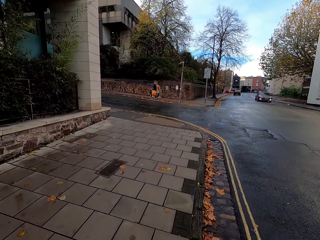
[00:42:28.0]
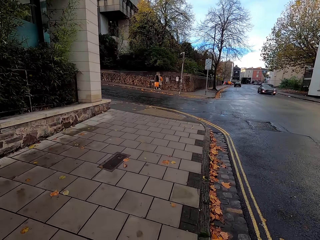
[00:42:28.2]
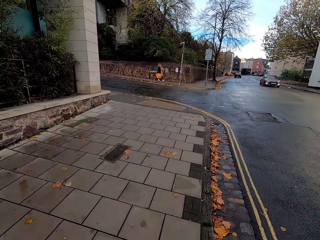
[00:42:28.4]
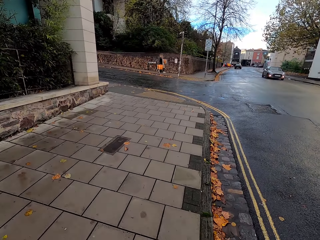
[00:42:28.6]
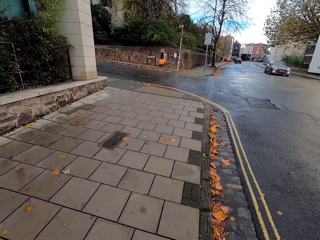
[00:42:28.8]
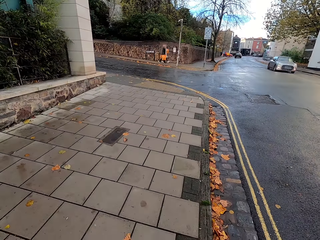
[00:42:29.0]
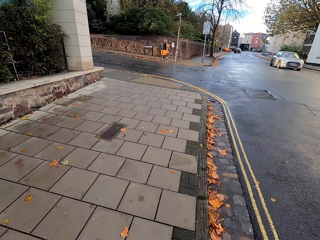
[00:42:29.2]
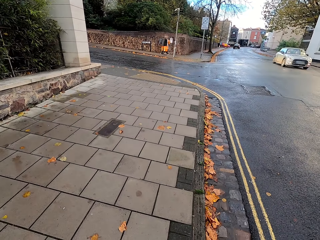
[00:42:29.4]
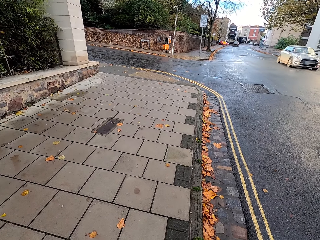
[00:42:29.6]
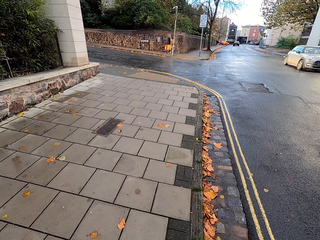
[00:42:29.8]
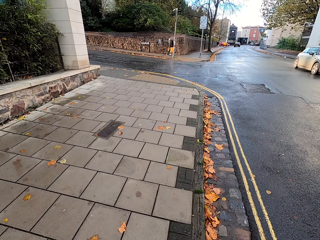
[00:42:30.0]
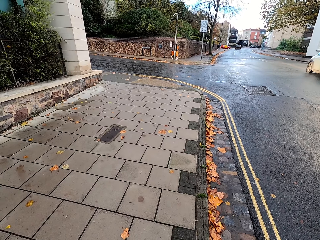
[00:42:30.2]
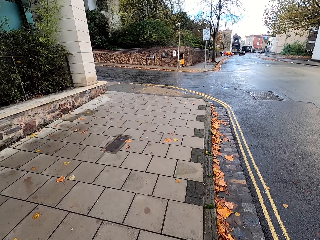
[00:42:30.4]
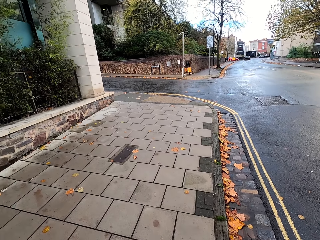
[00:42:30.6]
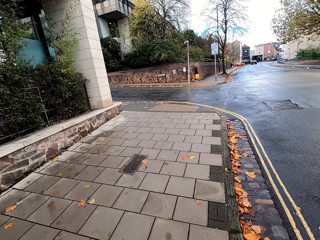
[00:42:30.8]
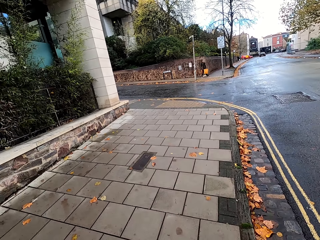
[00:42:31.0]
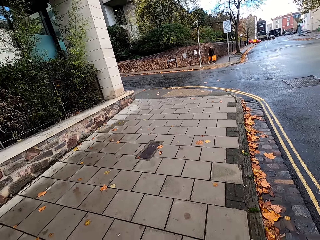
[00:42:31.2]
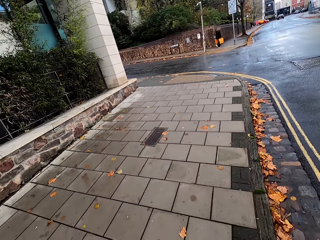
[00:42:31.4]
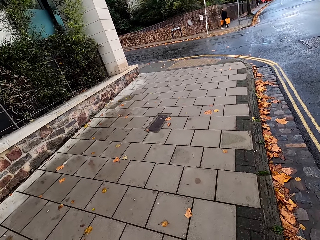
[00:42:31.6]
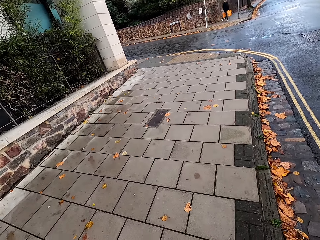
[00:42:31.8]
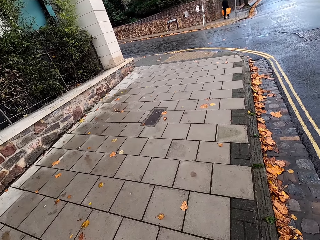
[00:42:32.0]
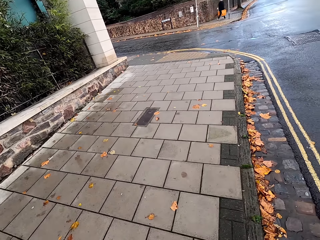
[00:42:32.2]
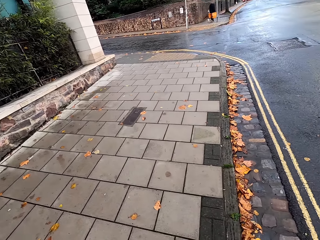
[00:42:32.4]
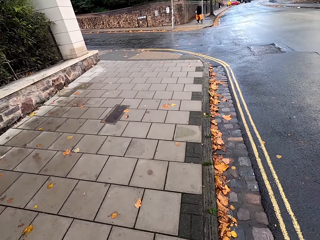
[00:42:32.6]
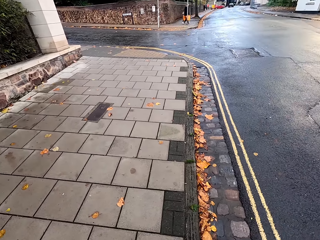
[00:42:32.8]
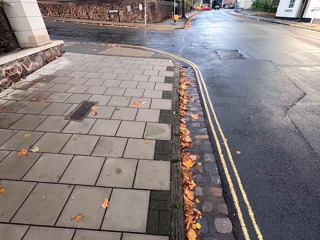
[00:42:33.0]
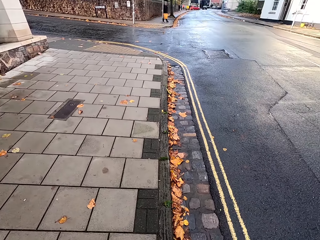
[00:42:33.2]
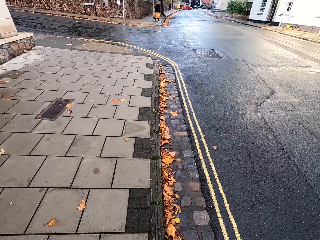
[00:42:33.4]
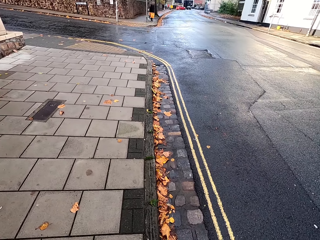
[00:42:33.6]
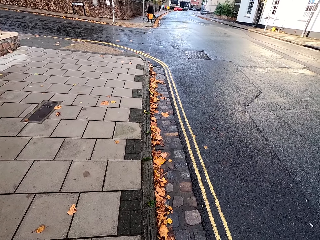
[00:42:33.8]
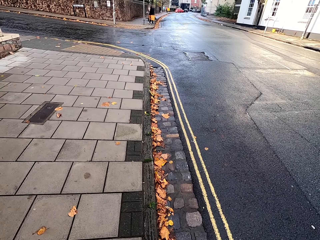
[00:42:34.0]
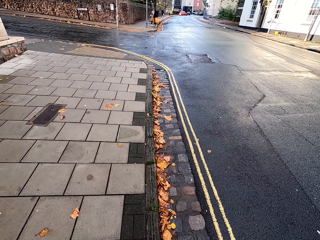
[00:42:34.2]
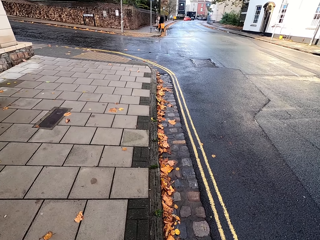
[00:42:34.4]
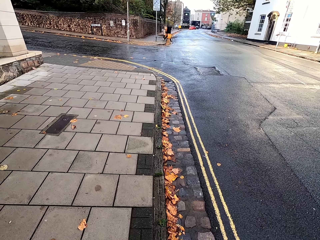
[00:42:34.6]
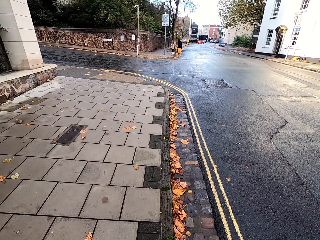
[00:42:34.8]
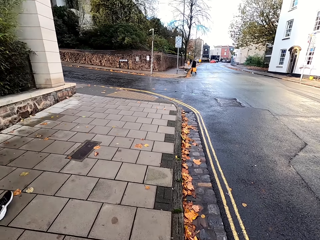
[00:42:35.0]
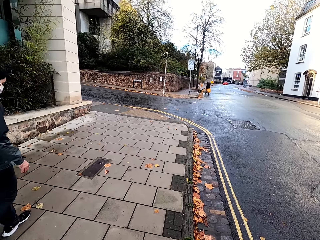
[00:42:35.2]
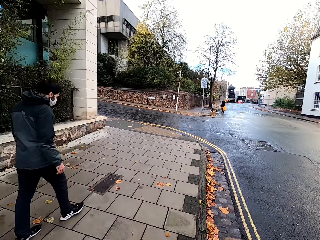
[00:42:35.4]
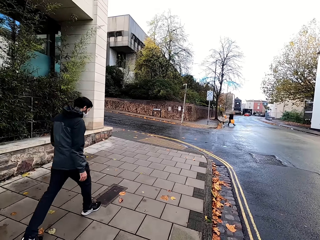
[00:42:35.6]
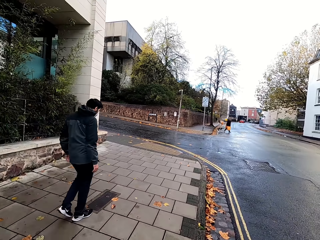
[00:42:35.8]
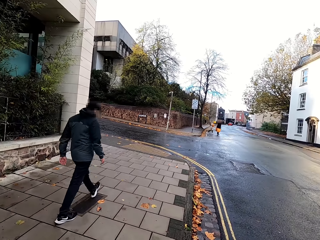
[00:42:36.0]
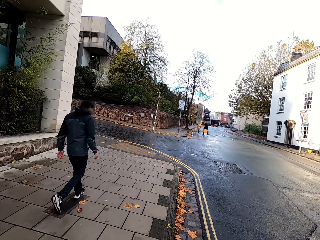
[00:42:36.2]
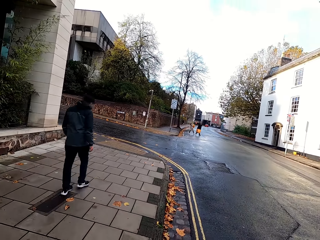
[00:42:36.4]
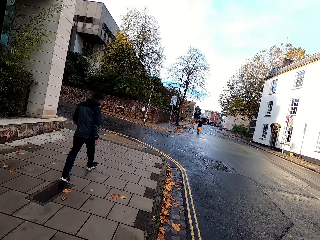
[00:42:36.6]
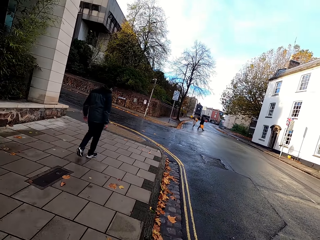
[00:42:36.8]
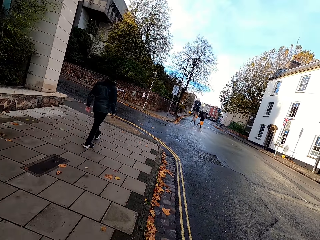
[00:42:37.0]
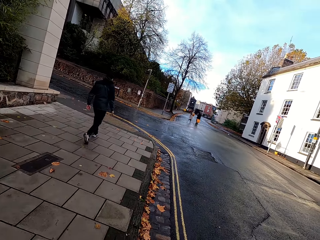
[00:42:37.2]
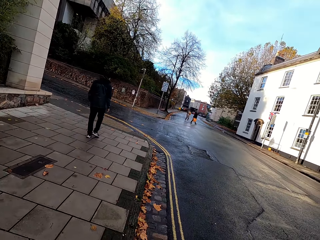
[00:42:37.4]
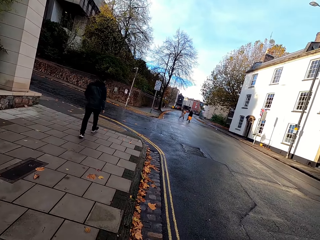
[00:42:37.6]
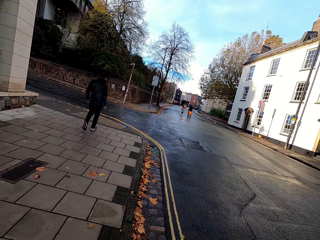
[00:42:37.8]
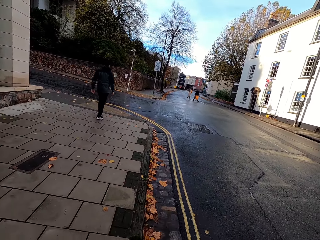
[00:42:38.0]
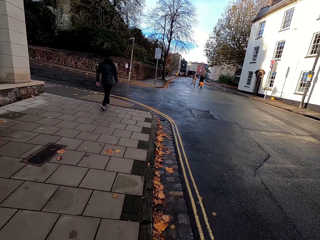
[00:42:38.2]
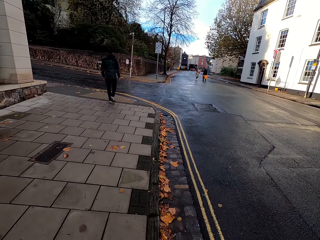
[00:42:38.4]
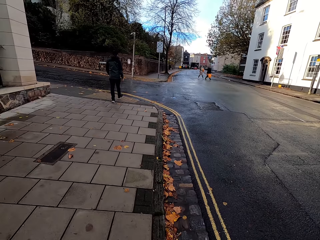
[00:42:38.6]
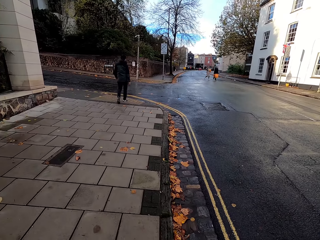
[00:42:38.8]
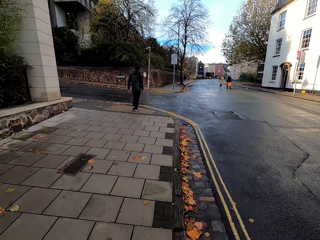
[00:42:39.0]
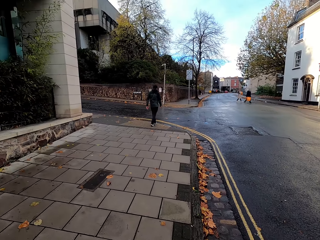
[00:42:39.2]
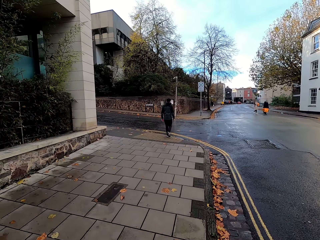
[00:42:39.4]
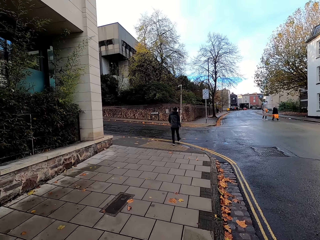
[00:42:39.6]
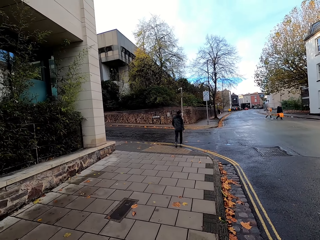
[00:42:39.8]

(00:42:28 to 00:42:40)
A woman walks past the camera wearer. Another woman walks past the camera wearer. They stop beside the road. A silver car drives past them. The first woman crosses the road. The other woman crosses the road. A man walks past the camera wearer.

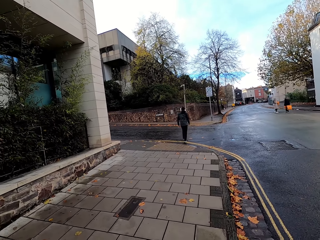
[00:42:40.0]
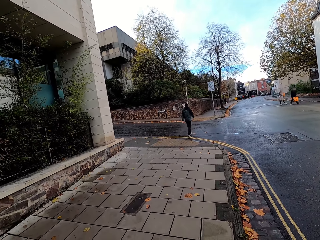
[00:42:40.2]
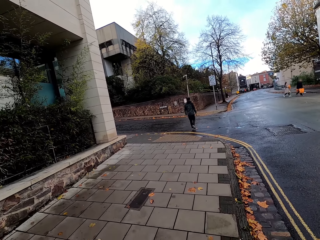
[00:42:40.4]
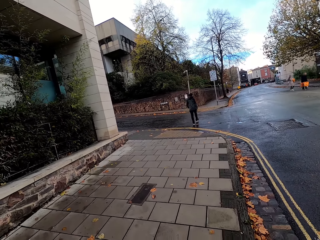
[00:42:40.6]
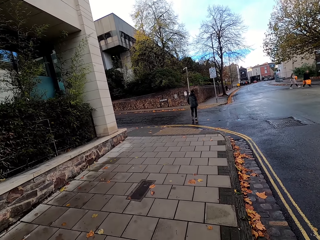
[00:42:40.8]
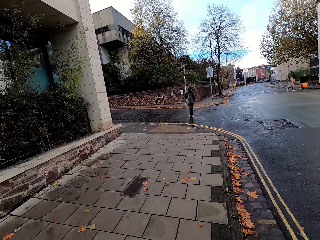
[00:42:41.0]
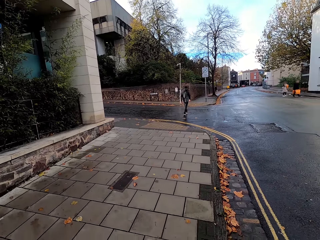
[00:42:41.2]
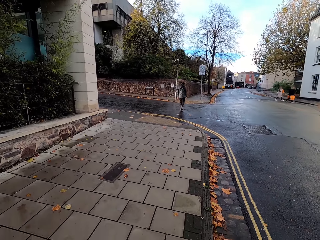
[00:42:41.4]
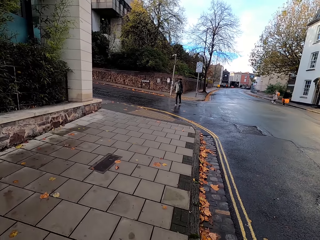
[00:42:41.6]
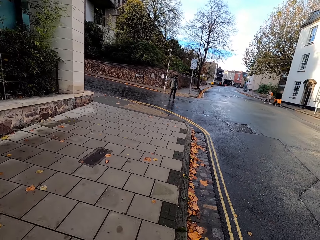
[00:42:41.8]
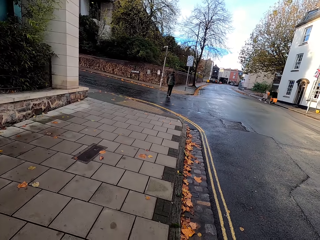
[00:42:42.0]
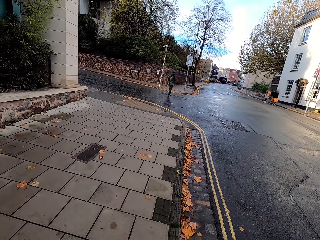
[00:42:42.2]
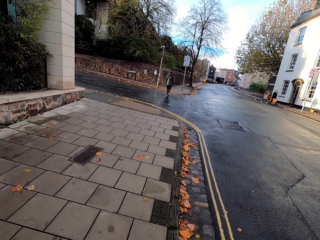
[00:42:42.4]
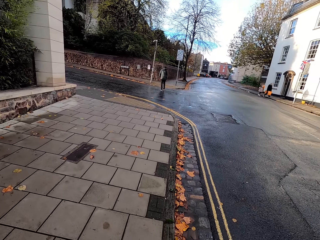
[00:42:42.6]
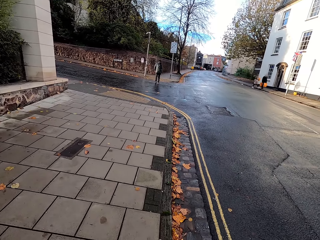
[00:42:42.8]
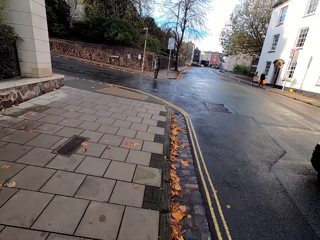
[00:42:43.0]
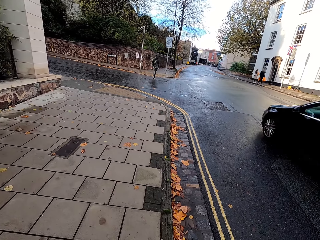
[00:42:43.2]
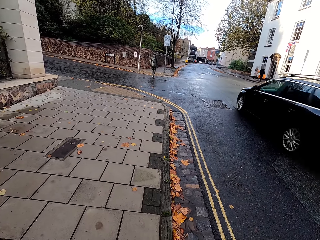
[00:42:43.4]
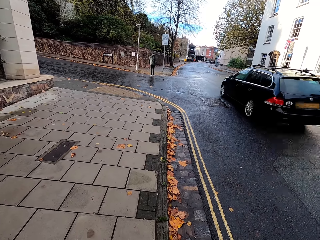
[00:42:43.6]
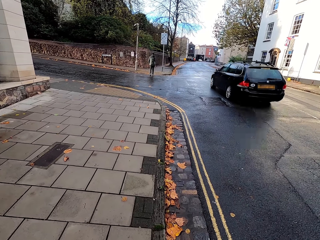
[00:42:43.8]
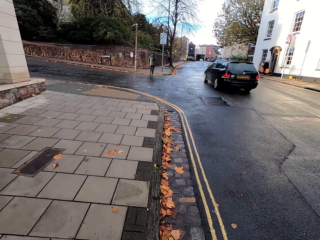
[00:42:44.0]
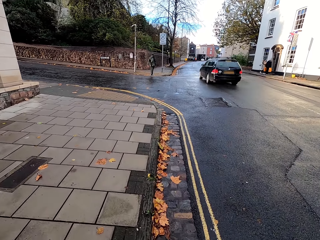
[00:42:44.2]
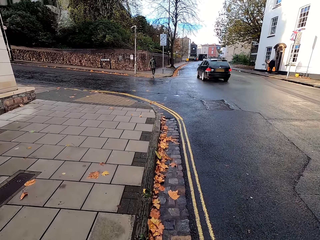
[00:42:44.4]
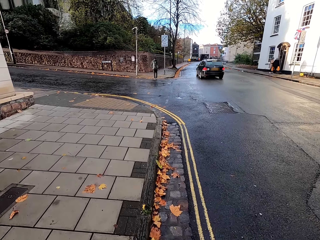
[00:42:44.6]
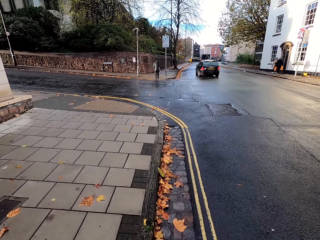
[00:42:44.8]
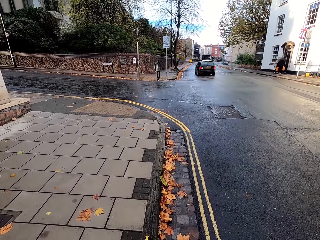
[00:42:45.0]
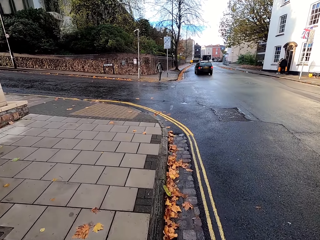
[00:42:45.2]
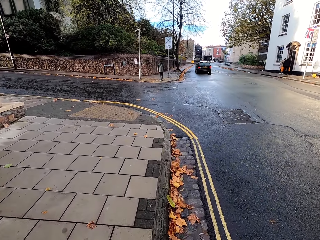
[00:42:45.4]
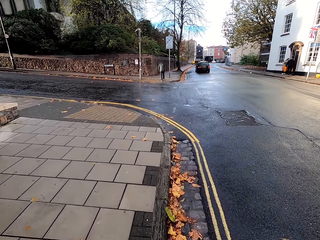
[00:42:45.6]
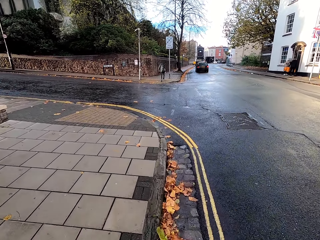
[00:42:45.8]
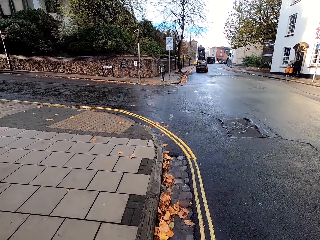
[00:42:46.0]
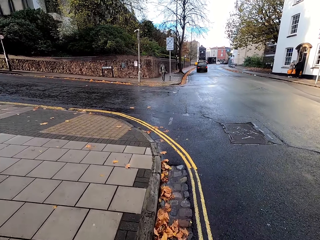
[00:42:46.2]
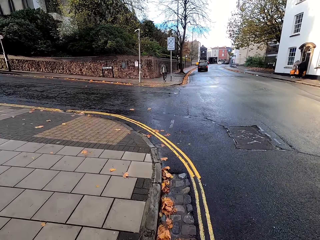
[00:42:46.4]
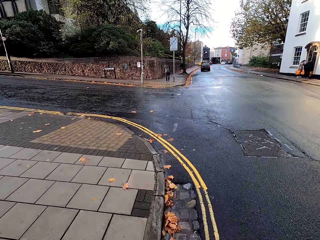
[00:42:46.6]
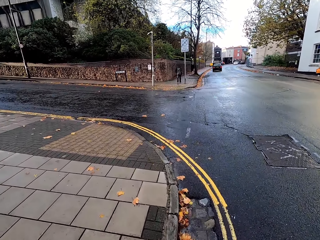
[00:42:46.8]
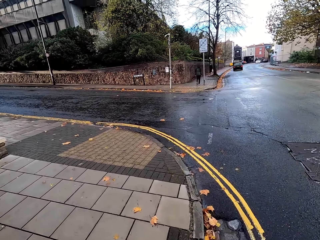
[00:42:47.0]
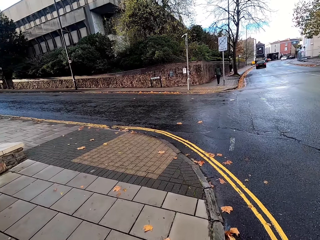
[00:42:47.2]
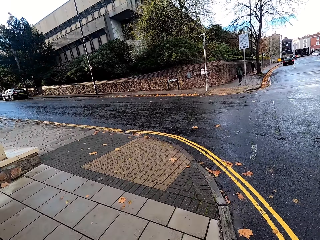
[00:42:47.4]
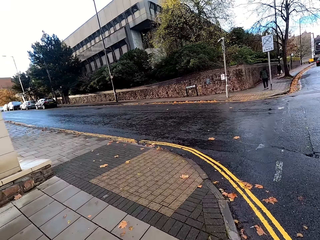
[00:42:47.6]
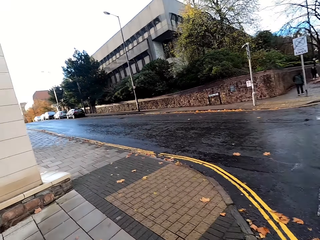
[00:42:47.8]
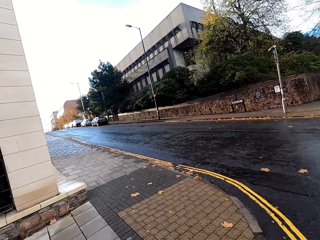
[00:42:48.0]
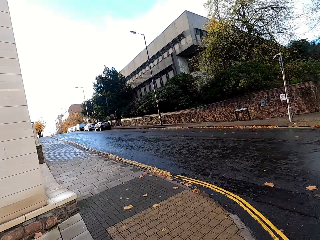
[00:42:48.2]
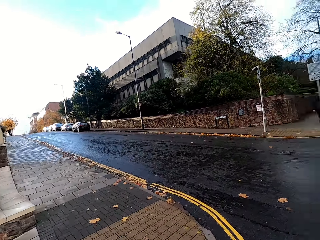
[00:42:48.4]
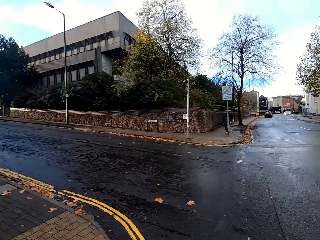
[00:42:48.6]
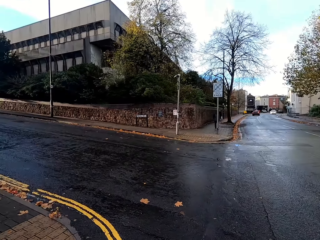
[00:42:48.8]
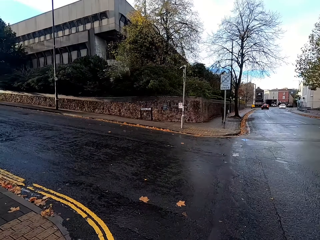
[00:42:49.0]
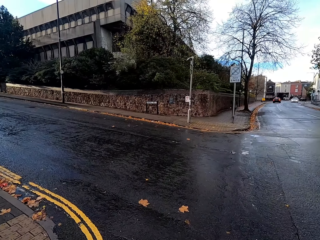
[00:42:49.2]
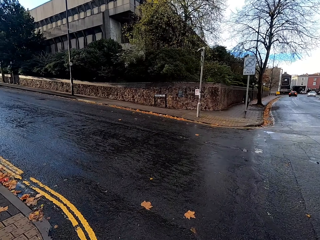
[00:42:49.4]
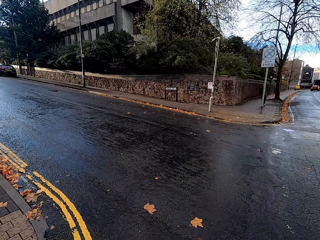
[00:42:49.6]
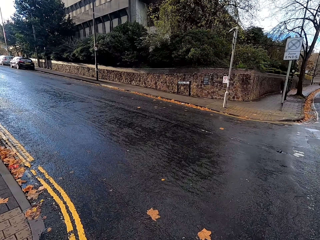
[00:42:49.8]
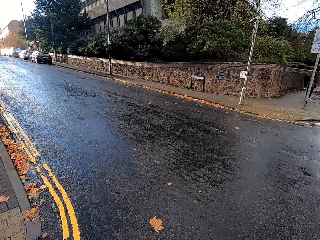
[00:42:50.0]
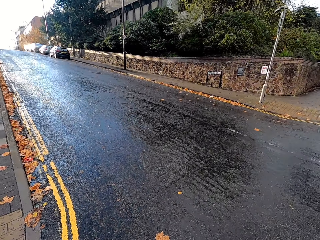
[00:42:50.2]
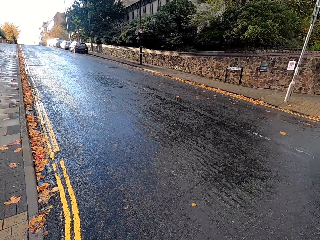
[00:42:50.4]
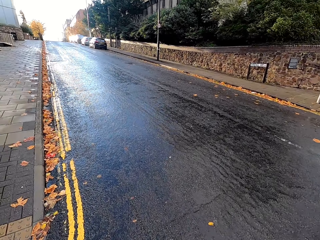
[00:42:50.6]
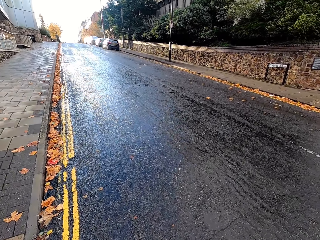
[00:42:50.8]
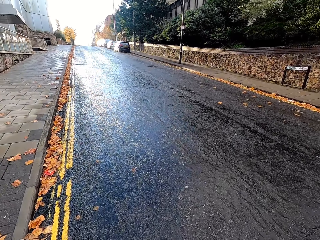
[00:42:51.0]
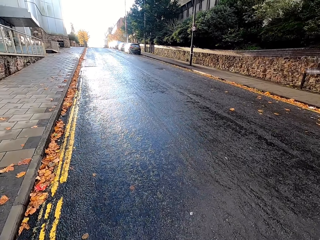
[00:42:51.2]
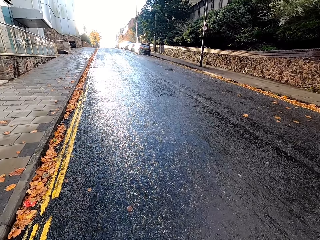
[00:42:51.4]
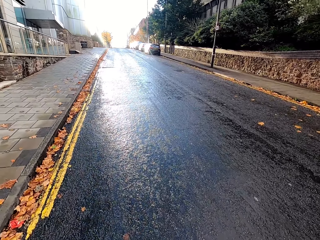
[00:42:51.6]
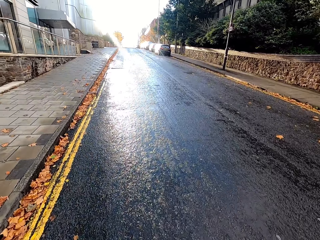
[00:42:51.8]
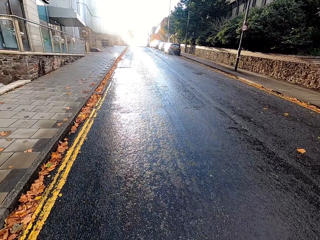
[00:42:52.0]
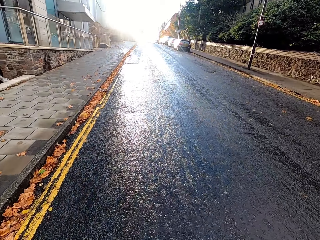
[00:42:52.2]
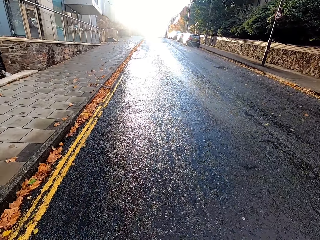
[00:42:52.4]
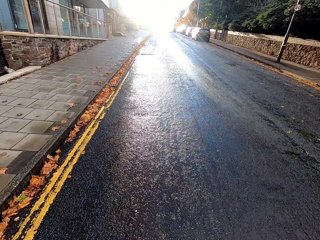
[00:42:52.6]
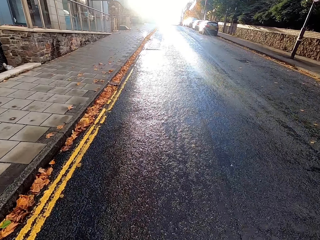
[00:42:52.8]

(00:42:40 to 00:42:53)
A black car drives past the camera wearer. They start to cycle on the road. They turn left.
